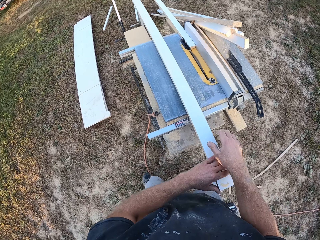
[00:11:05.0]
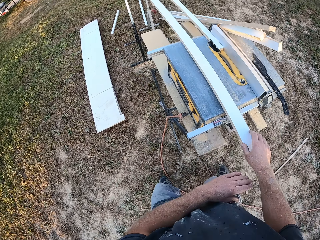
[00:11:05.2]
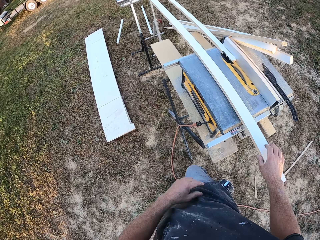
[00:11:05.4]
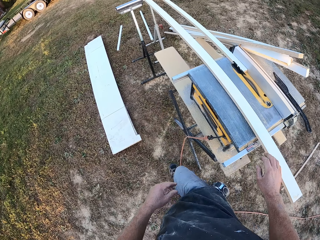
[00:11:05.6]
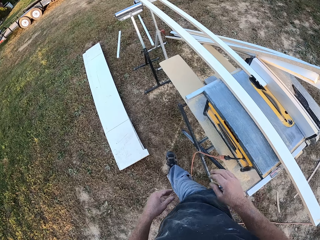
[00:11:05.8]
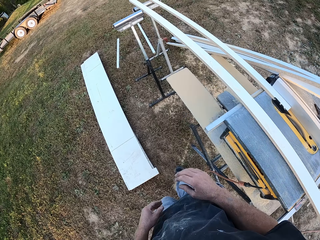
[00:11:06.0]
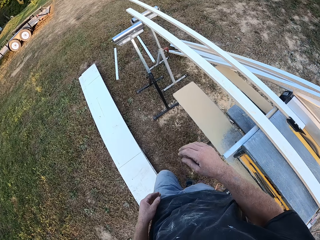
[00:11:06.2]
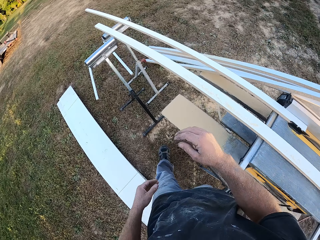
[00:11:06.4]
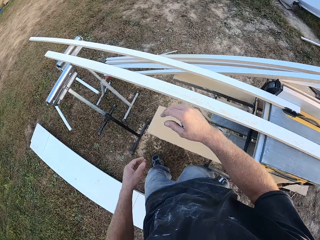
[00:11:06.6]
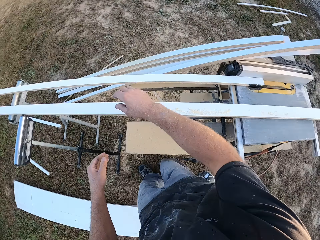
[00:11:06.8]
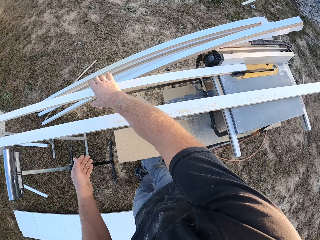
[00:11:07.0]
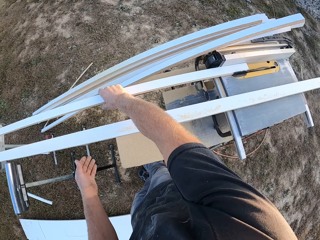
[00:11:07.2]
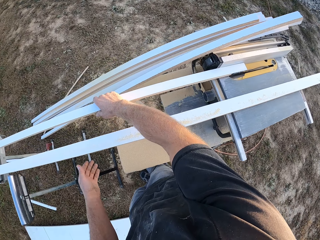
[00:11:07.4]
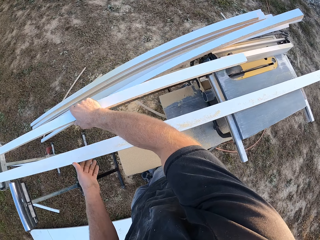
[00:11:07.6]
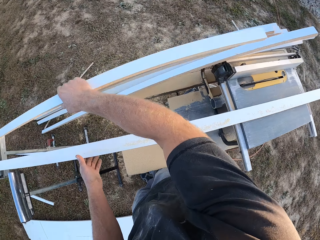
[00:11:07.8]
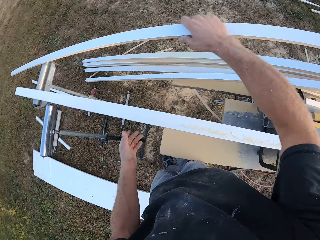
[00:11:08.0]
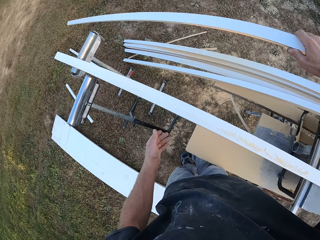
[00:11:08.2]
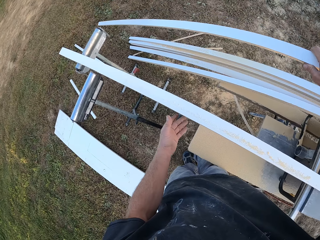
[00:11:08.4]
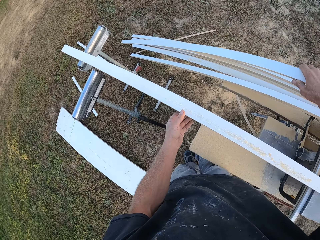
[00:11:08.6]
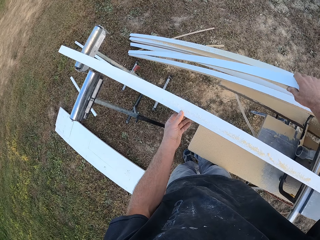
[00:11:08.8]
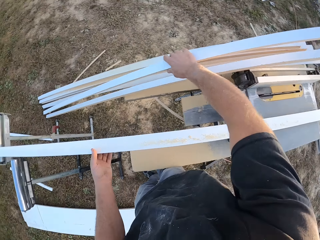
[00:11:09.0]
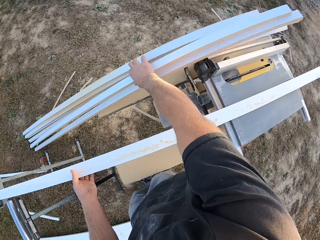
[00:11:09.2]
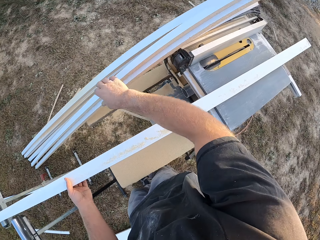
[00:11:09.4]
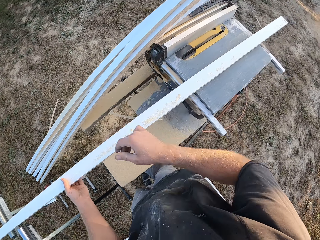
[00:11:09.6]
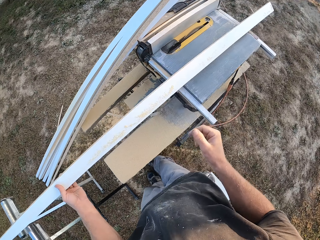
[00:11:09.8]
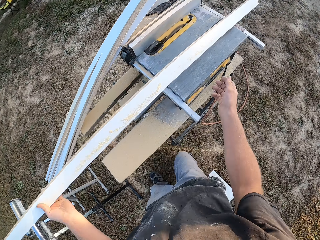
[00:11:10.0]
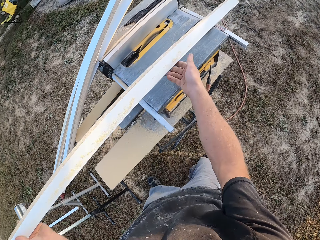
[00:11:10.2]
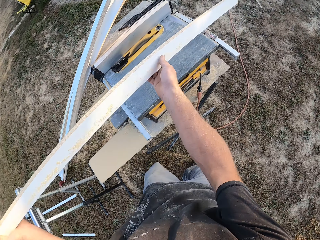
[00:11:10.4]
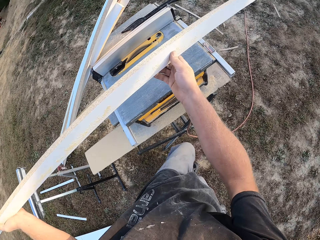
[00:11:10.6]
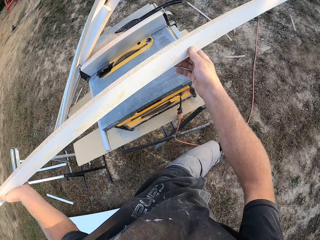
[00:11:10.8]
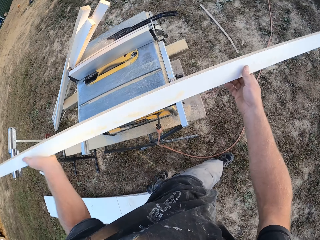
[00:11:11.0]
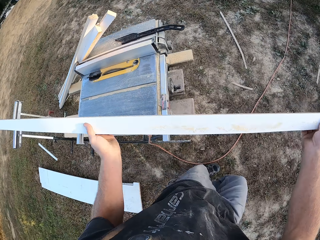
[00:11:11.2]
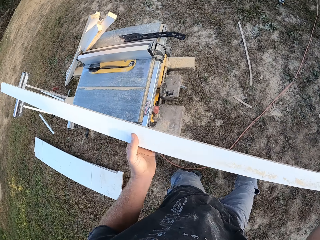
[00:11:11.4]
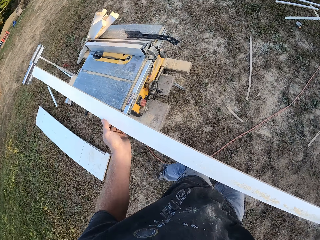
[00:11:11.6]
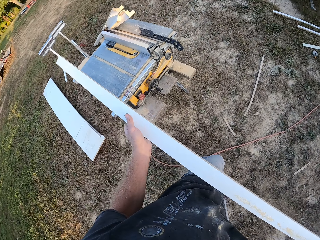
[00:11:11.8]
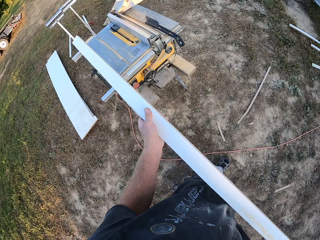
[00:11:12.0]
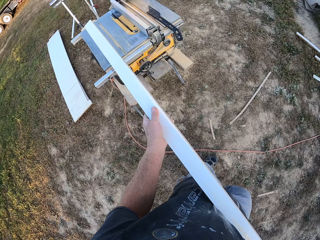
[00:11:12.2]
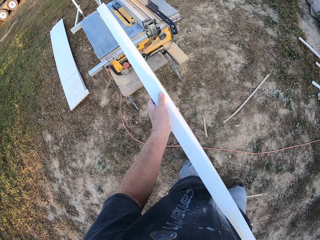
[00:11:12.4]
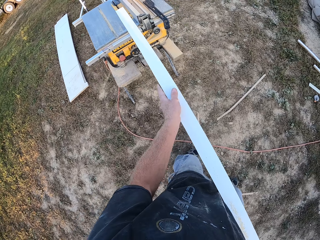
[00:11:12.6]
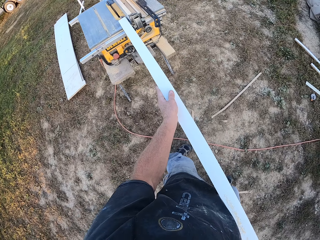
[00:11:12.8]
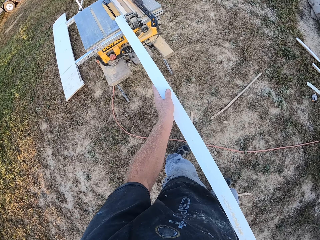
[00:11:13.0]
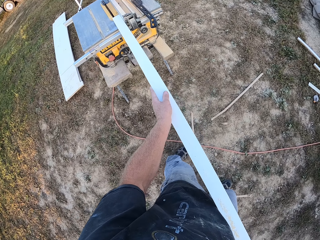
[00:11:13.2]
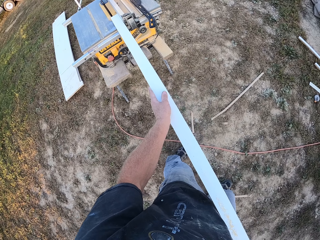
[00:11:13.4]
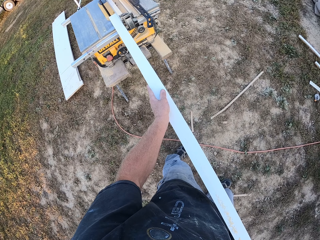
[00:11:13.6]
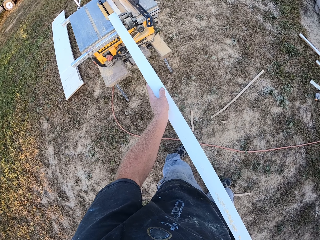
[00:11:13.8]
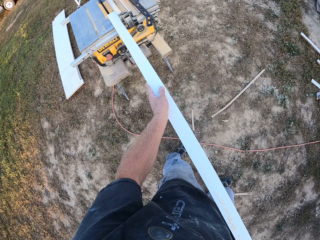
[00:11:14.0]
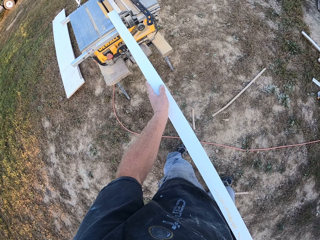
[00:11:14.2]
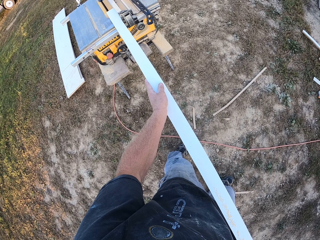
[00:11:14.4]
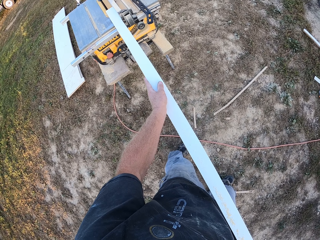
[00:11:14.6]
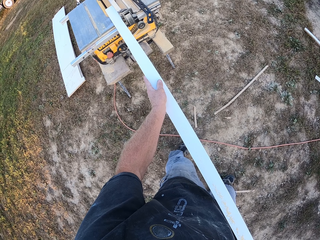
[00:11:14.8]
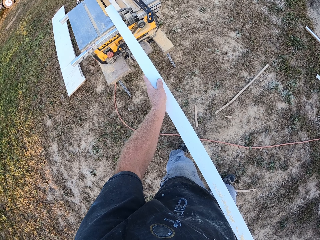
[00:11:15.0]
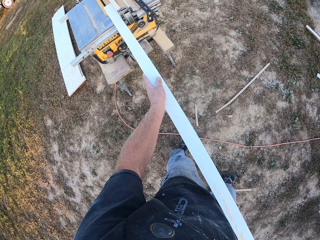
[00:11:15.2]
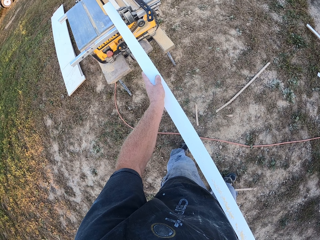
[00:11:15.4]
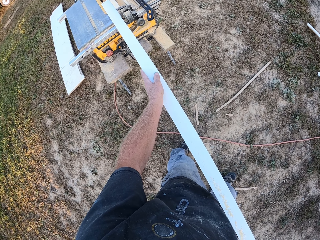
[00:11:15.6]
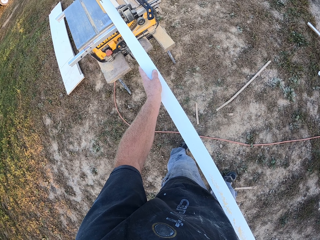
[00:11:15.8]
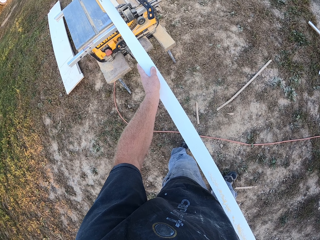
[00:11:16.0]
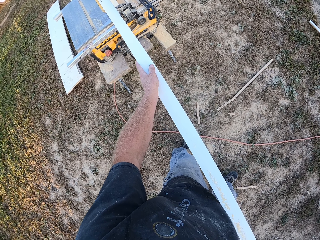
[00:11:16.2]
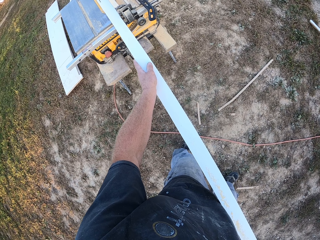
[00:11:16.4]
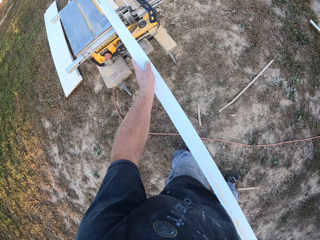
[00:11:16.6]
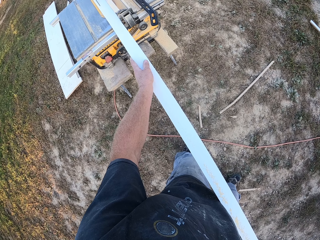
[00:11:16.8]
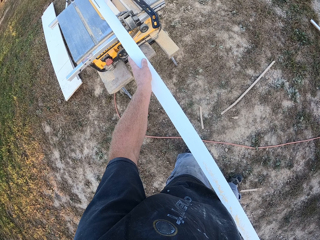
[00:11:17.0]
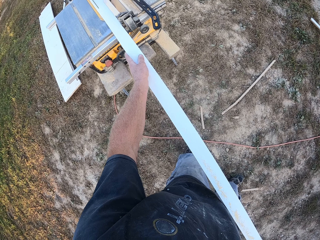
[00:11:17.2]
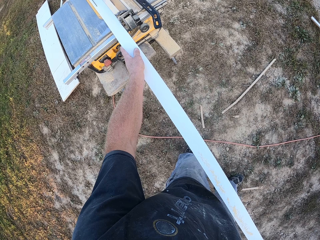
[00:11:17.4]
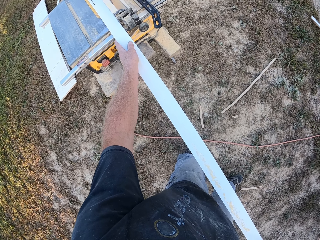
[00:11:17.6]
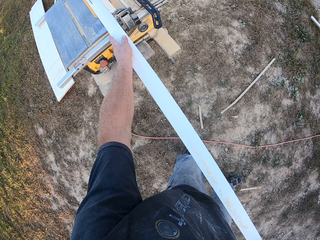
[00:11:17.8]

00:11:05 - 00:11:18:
The camera wearer puts the push stick on the table saw. They touch a piece of board. They walk towards the board. They touch the piece of board. They take the piece of board. They put the piece of board on the side of the table saw. They take the piece of board. They take the piece of board again. They walk around. They place the board on the table saw. They push the board.

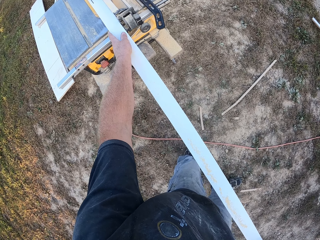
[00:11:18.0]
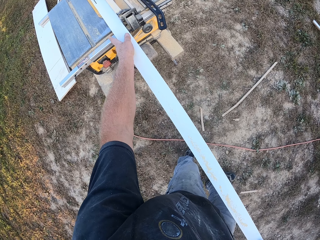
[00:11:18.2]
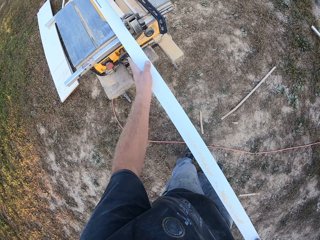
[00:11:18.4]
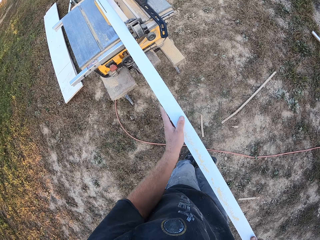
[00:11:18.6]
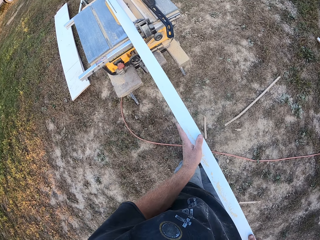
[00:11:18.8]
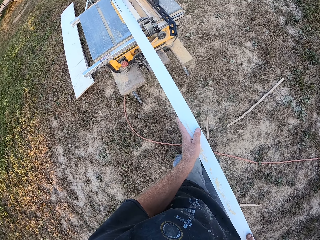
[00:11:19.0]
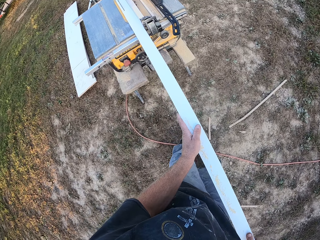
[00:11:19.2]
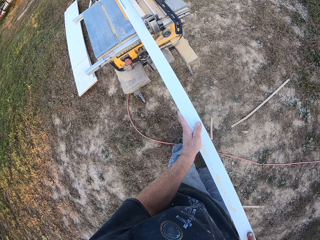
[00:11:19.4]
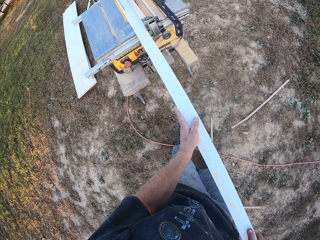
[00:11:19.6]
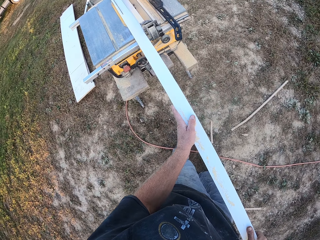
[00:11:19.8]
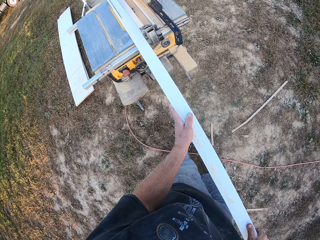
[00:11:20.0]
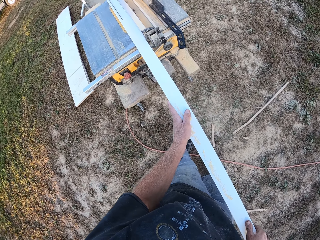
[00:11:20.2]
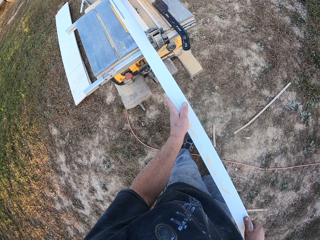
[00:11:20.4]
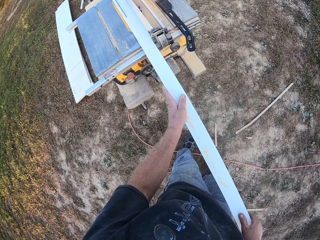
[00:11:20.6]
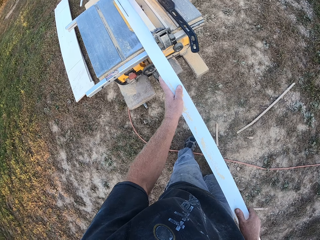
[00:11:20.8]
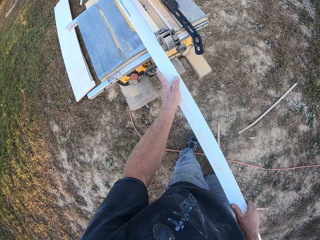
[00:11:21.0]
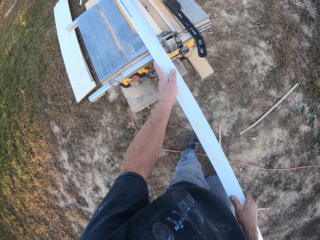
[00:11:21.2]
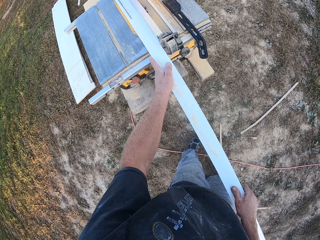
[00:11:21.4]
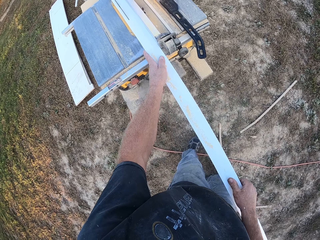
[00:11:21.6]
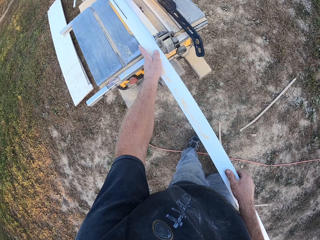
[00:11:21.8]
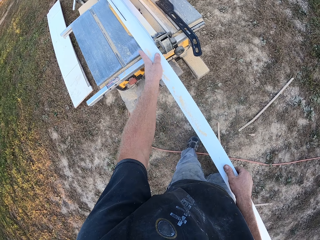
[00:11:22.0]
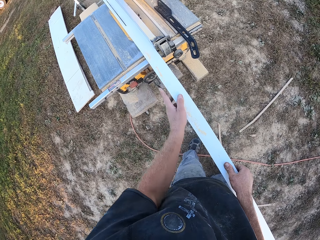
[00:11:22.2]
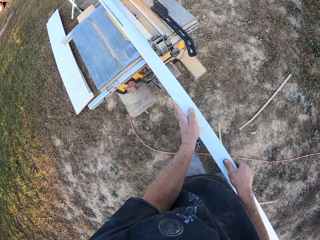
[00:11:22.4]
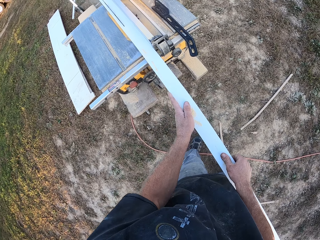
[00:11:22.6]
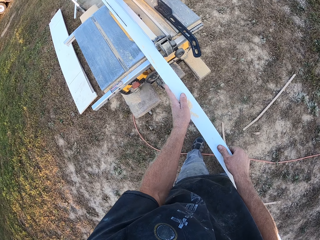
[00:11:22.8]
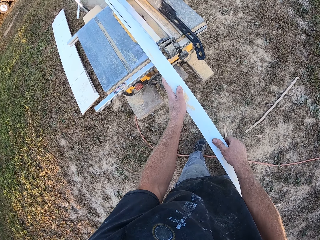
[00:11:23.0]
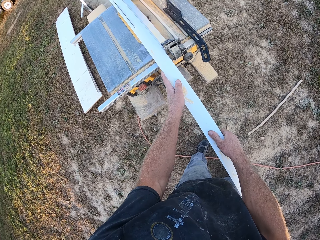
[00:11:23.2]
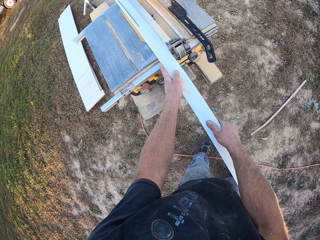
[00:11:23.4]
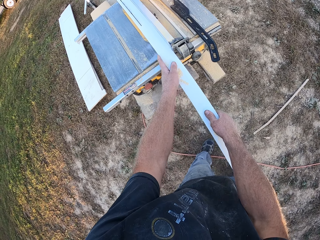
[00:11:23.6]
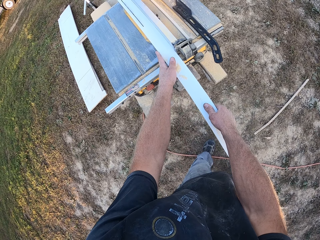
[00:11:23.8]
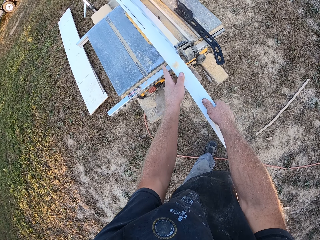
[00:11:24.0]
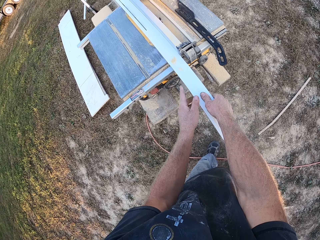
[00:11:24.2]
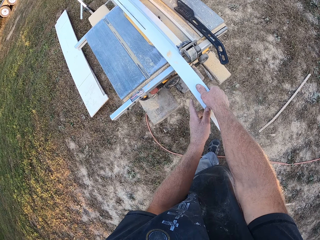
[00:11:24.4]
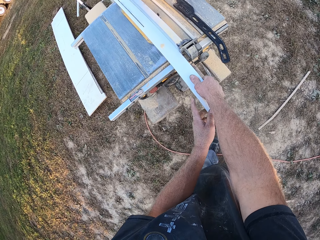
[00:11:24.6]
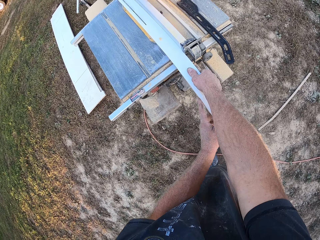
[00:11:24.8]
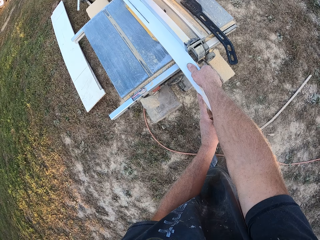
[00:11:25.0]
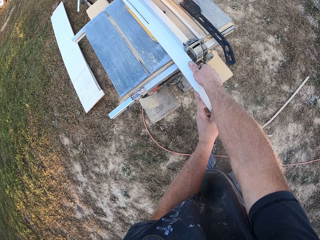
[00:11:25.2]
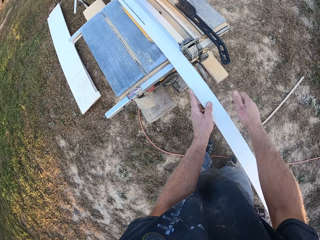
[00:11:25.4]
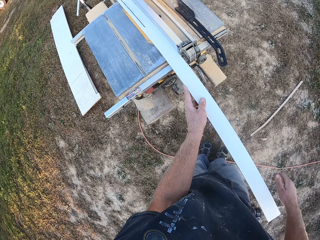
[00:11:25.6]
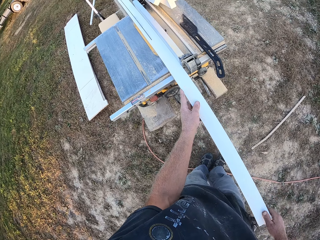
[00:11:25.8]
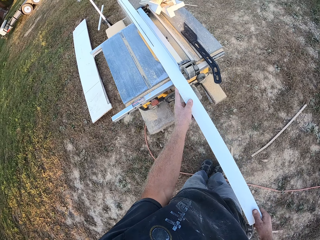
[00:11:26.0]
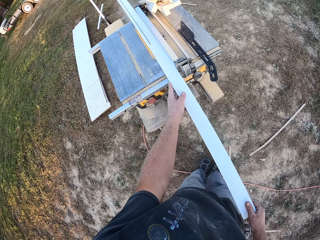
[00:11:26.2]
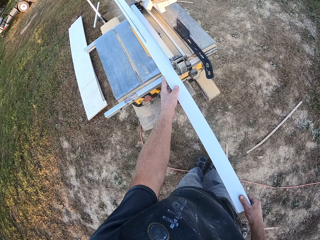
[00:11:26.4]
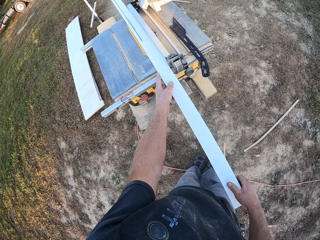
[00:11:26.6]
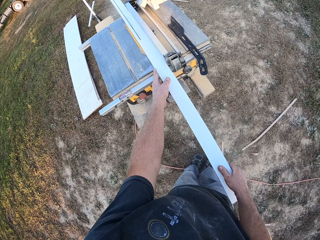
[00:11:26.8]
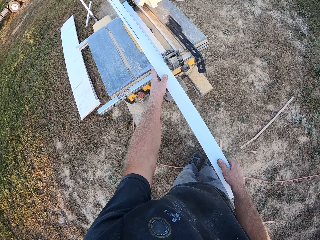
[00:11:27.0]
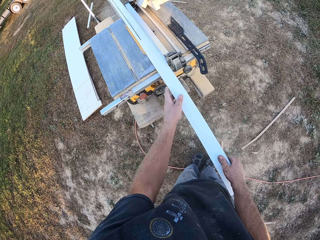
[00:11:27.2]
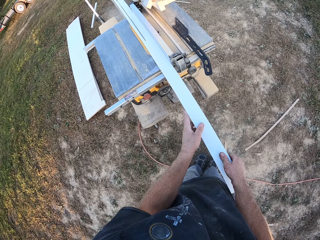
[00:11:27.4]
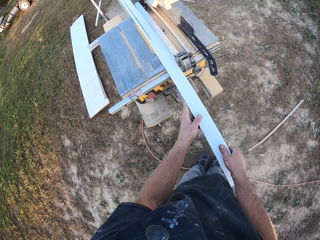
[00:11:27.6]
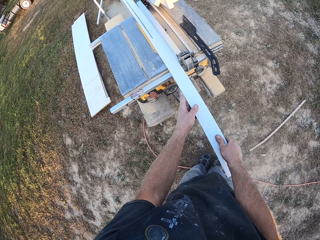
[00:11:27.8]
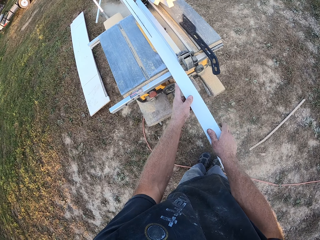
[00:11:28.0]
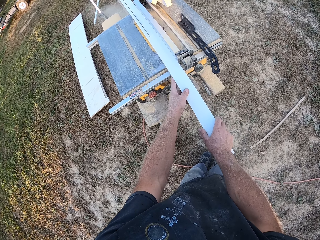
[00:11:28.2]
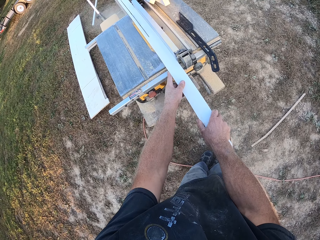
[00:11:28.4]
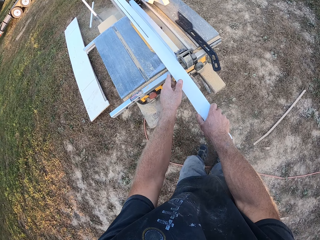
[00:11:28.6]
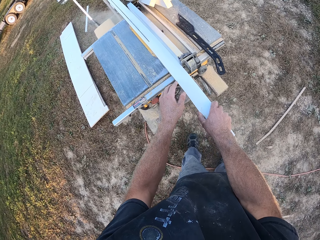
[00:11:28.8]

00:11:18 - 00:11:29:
The camera wearer cuts the wood. They move towards the table saw.
